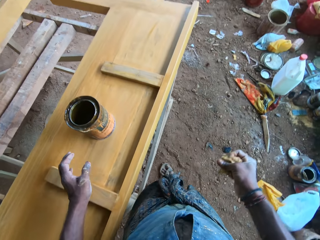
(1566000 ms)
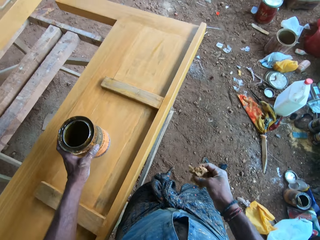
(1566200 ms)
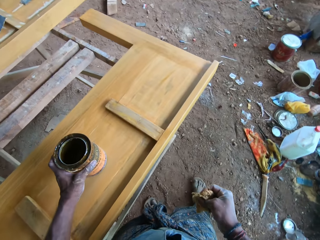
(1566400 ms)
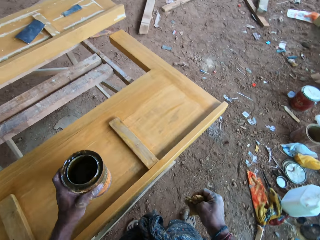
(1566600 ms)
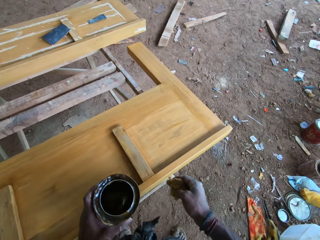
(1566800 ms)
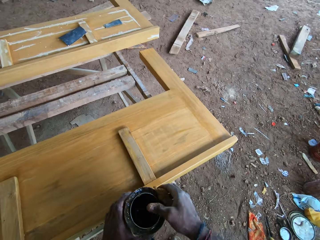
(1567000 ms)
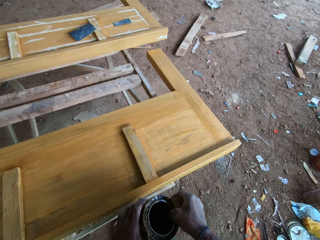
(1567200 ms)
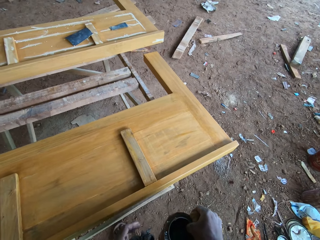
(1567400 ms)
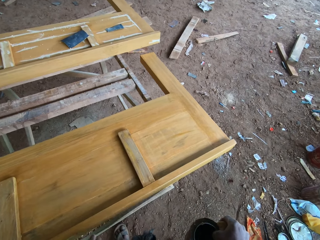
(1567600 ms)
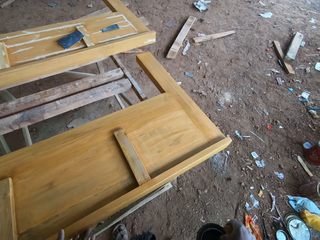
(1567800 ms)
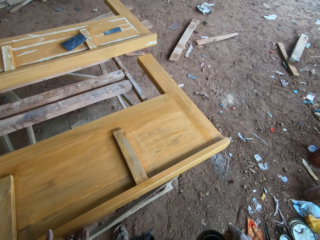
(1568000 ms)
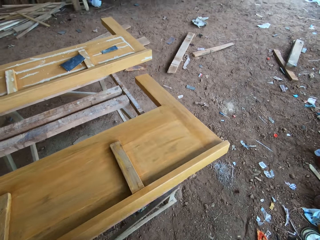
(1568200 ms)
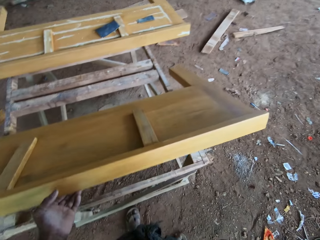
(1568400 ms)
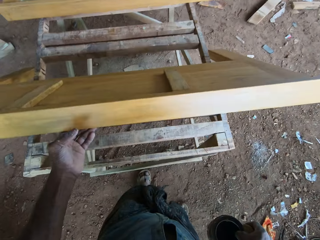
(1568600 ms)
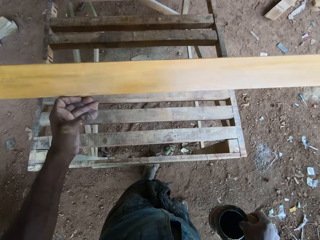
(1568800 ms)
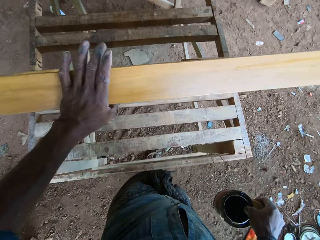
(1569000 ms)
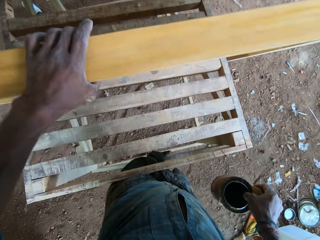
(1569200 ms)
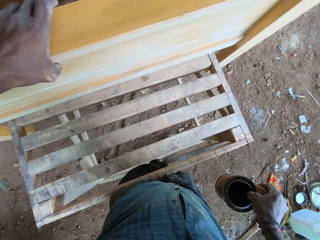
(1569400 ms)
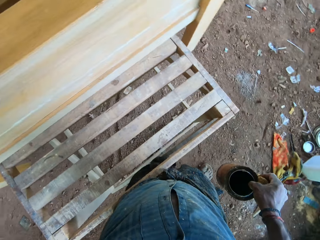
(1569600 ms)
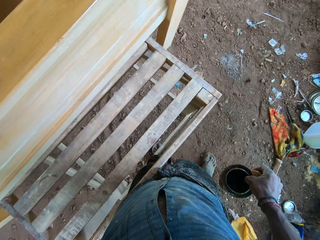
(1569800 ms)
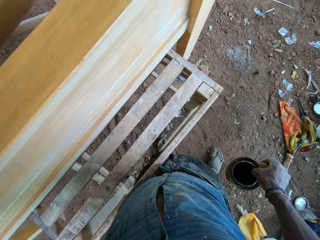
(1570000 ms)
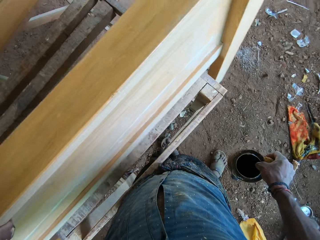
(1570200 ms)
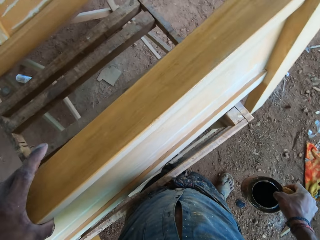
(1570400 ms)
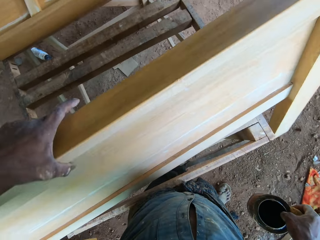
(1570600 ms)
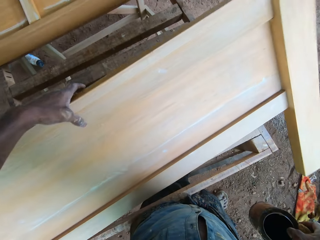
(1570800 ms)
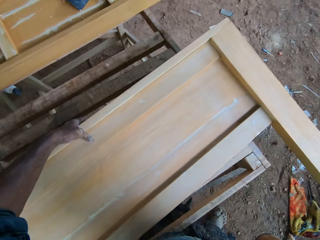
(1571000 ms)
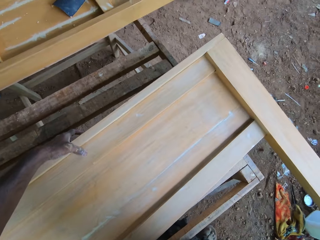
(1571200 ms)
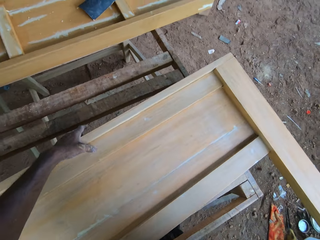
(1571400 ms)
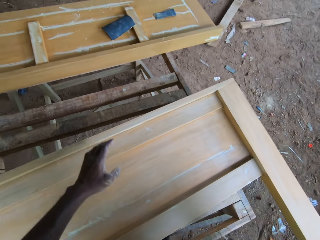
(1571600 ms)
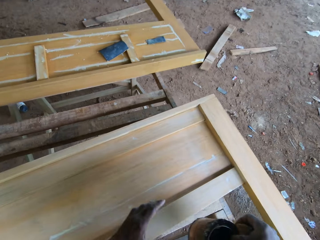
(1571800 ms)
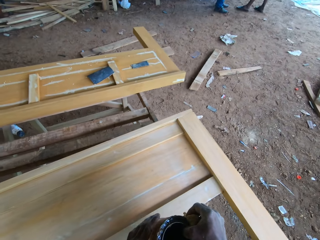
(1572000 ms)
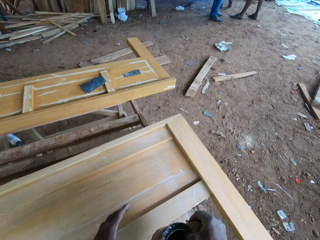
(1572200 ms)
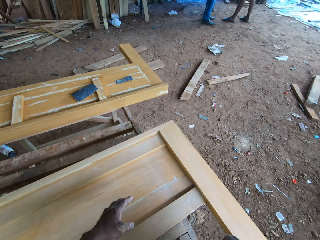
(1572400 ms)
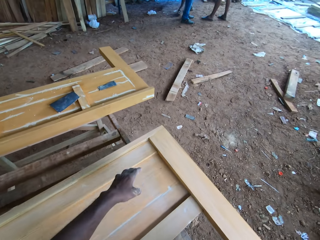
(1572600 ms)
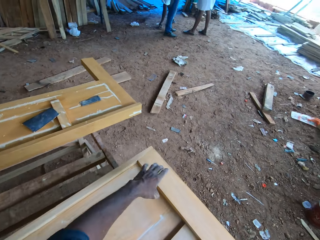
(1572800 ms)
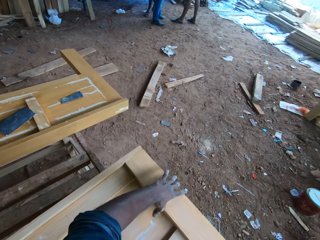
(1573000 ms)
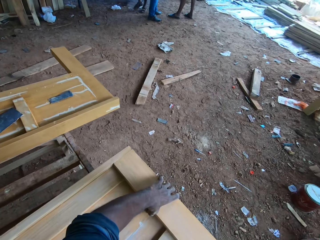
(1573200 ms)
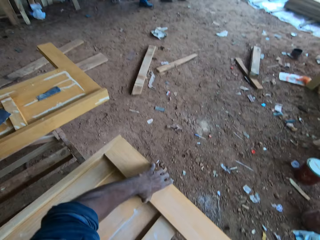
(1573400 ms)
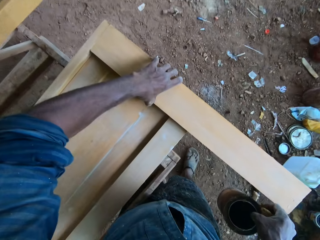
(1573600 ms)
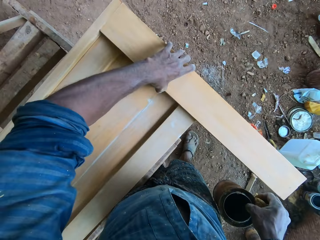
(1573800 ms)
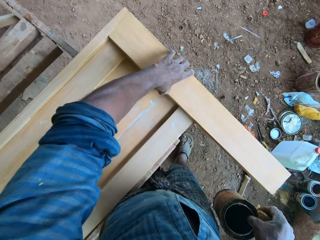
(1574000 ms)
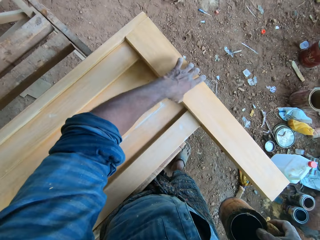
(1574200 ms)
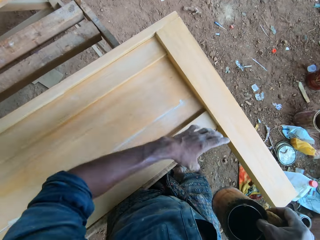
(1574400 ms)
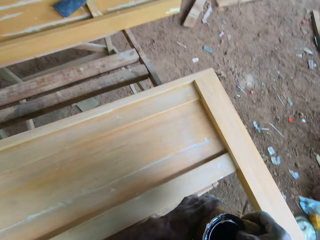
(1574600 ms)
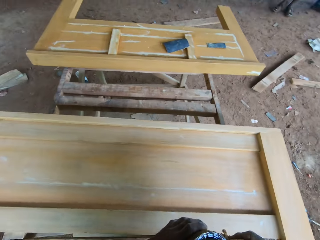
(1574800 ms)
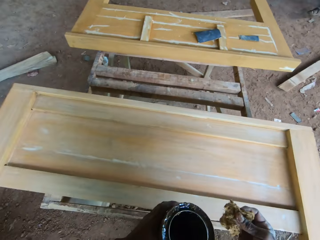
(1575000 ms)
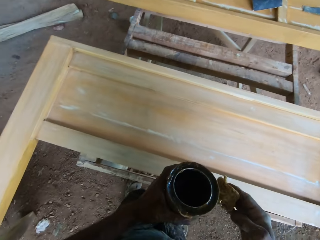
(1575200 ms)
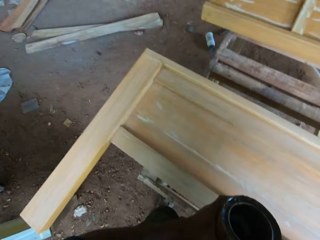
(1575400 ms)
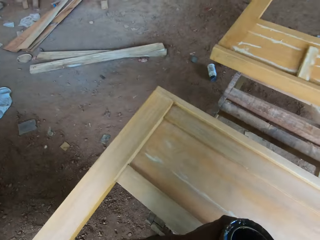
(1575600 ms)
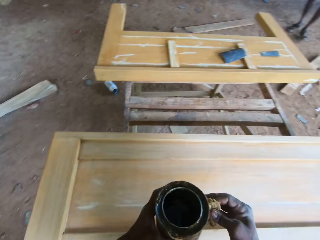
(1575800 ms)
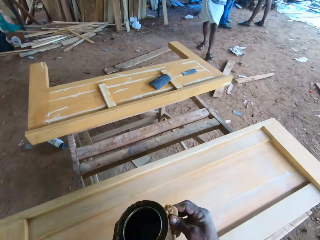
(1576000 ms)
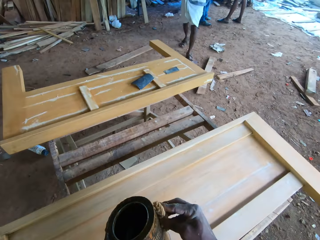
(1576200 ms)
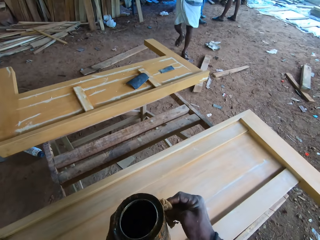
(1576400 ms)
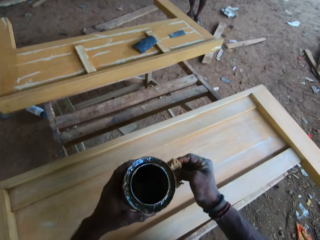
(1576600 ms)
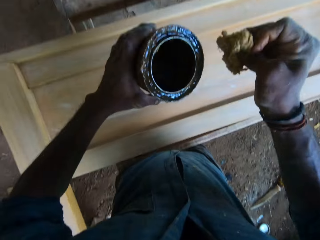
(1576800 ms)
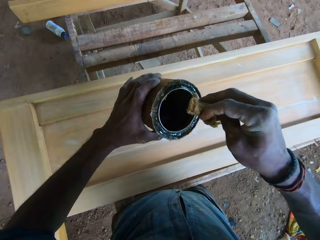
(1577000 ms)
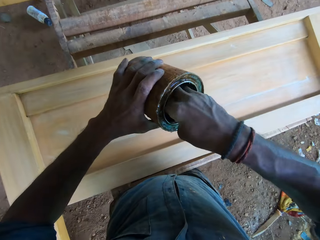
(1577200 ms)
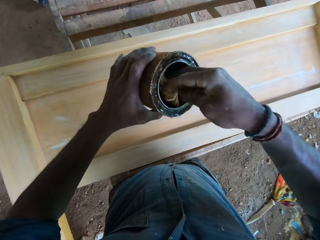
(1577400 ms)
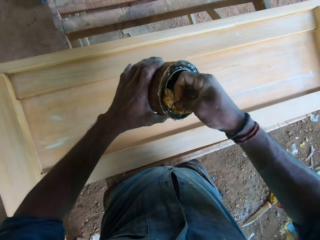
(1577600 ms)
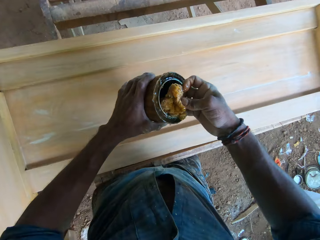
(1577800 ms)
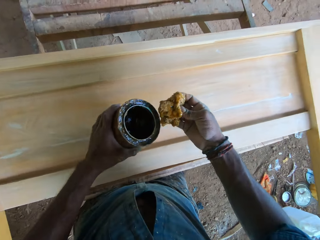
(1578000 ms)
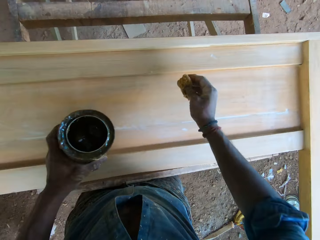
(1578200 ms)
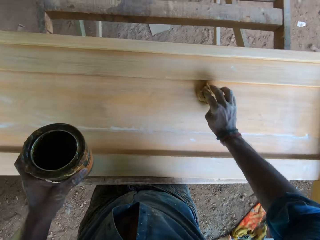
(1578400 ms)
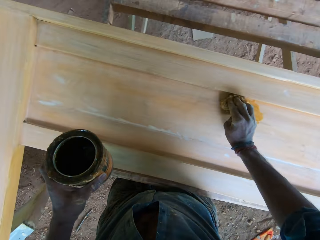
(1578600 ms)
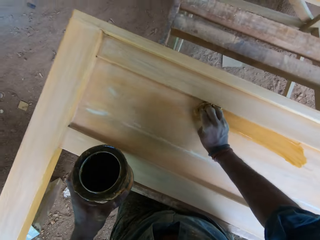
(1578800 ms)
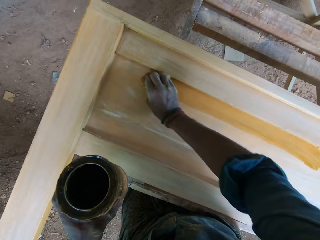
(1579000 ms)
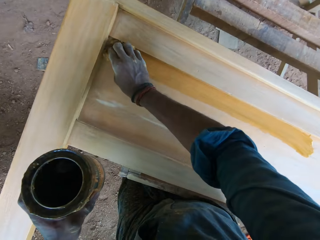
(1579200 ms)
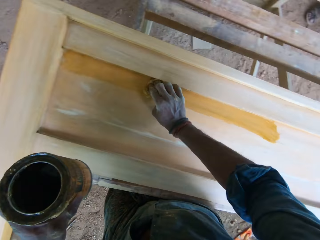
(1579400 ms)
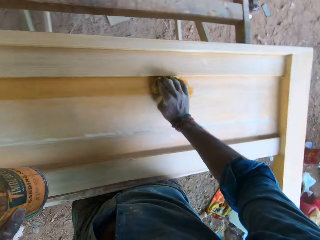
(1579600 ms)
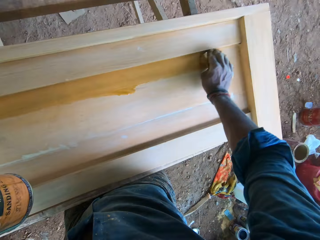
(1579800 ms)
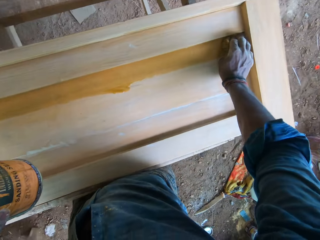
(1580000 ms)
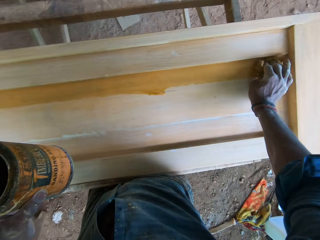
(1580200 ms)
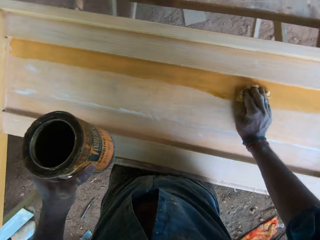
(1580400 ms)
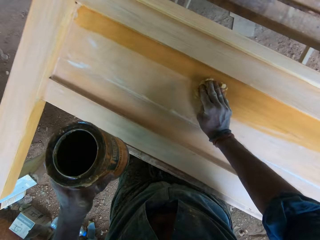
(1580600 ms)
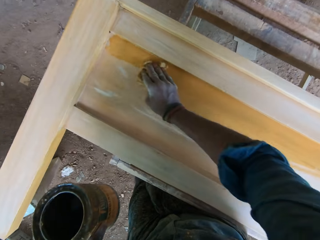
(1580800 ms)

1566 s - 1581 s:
The camera wearer picks up the gloss tin on the wood piece with his left hand. He passes the gloss tin from his left to right hand. He flips the wood piece with his left hand. A man interacts with the camera wearer. The camera wearer moves the wood piece with his left hand. He passes the gloss tin from his right to left hand. He folds the piece of cloth or sponge. He dips the sponge in the gloss tin in his left hand with the sponge in his right hand. He rubs the wood piece with the sponge in his right hand.

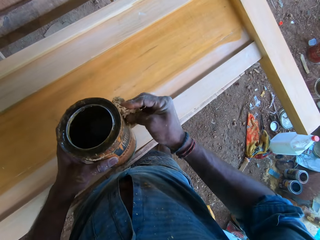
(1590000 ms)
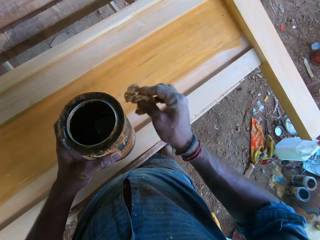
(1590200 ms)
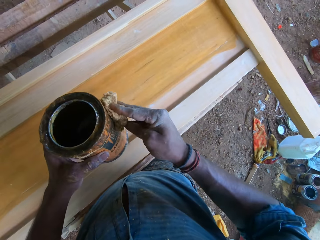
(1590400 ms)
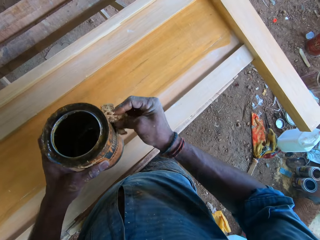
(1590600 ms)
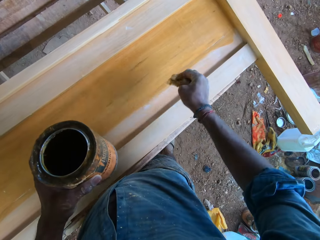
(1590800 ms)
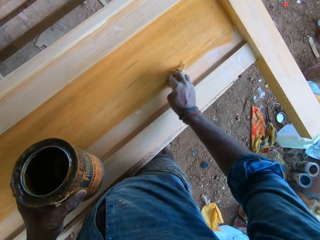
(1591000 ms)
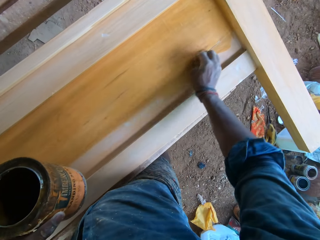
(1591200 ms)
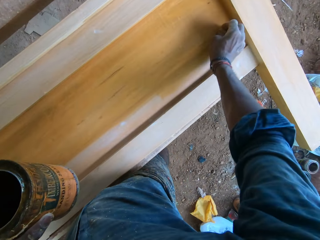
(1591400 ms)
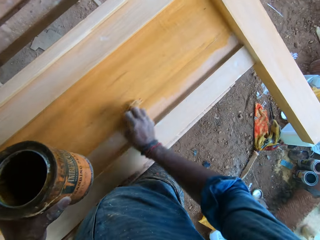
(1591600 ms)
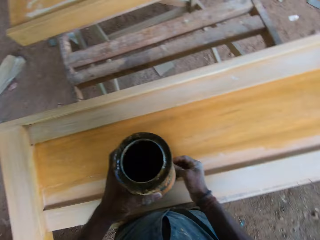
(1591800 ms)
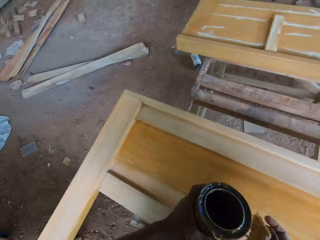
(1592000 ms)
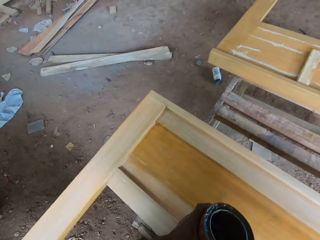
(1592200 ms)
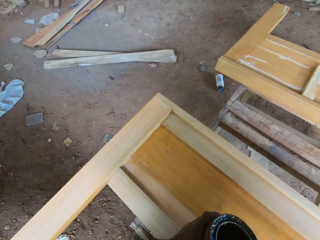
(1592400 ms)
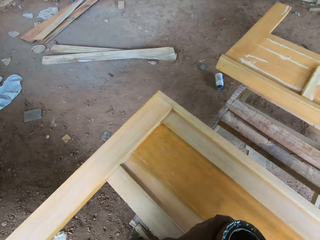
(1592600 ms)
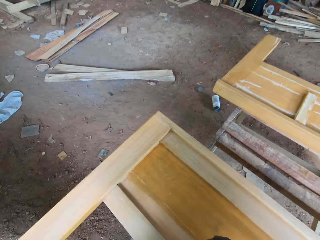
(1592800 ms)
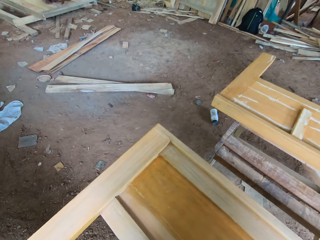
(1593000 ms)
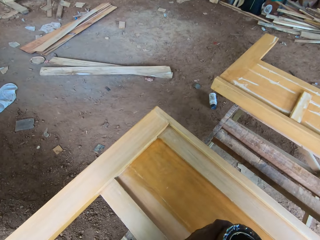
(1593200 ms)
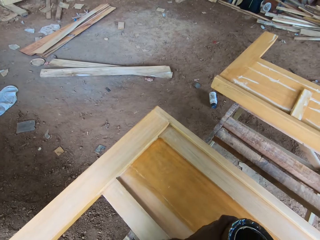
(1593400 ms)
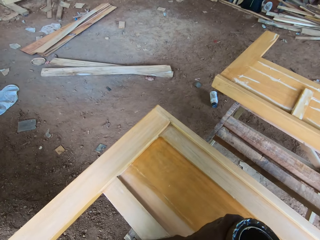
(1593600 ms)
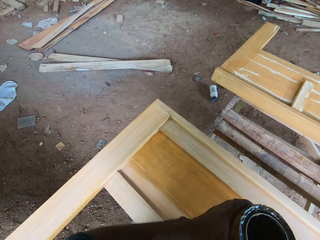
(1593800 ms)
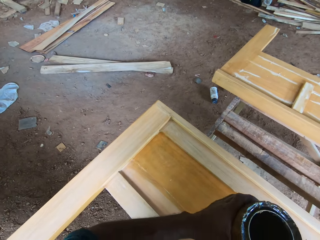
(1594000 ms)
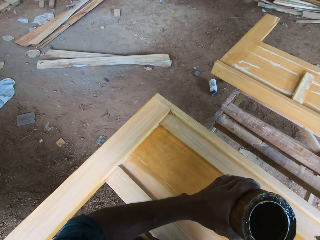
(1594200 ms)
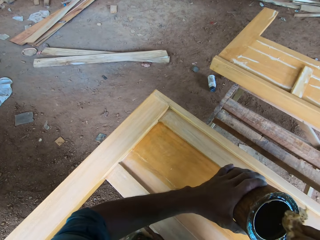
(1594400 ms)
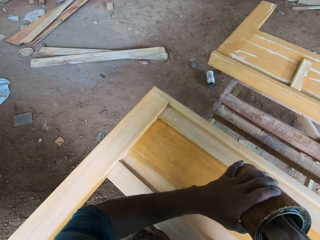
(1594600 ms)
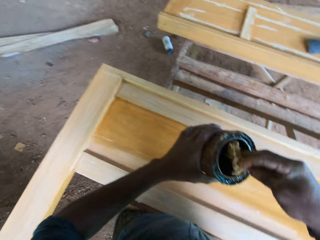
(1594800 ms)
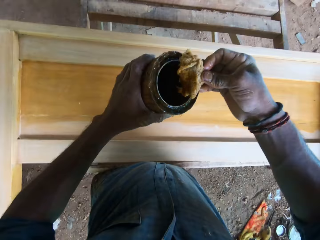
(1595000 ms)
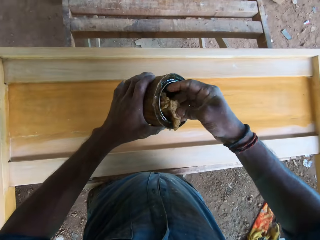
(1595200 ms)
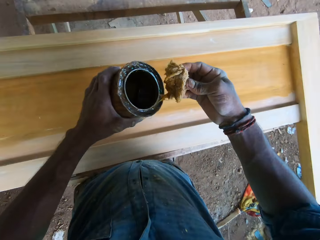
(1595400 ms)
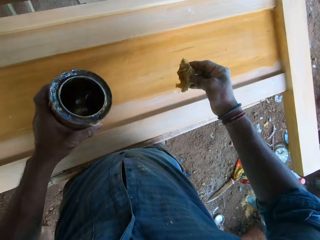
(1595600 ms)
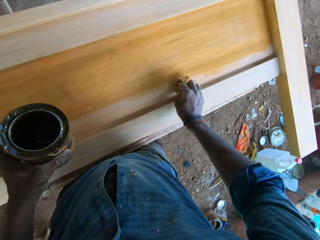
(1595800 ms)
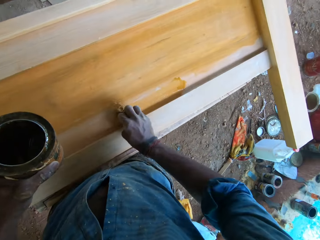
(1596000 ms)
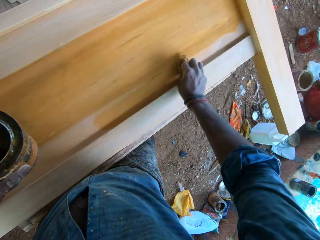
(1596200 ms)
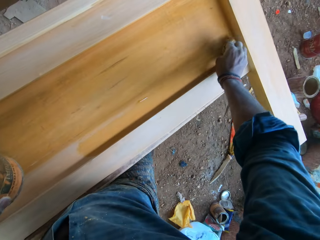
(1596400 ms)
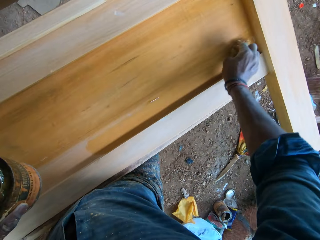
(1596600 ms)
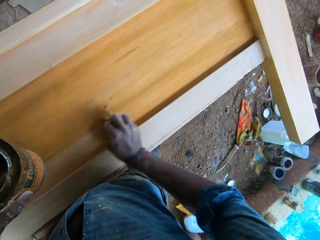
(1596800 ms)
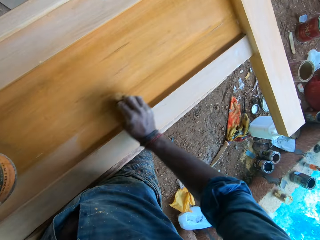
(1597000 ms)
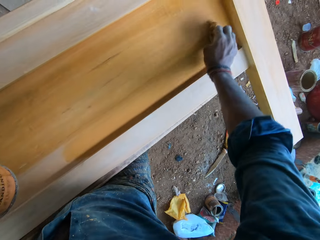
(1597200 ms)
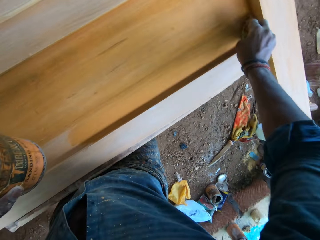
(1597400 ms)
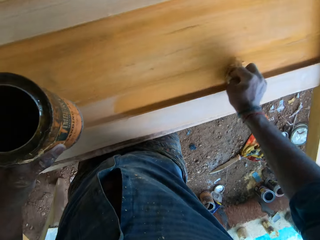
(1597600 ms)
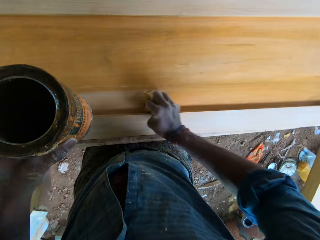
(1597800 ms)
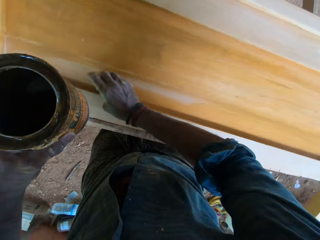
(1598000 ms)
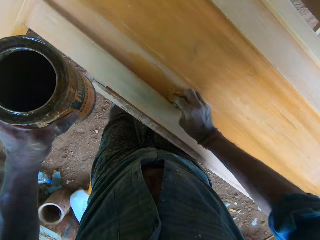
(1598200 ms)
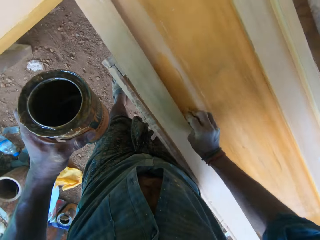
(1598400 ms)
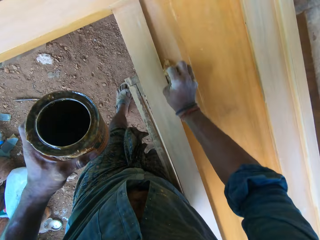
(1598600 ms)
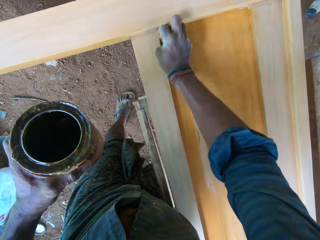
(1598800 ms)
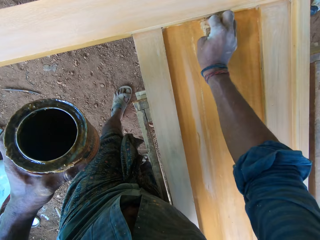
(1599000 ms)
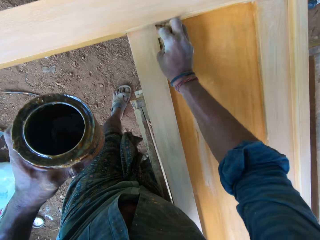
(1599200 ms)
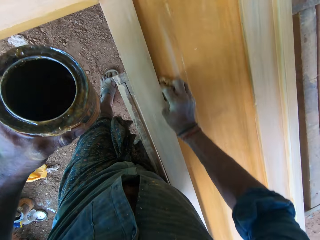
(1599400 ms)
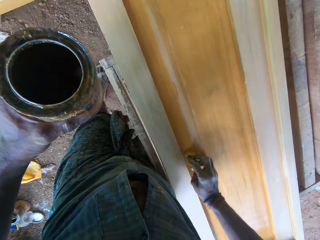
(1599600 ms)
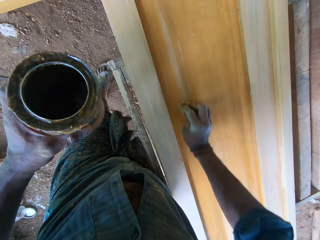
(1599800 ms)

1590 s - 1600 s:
The camera wearer touches the side of the gloss tin in his left hand with the sponge or piece of cloth in his right hand. He folds the piece of cloth. He rubs the wood piece with the sponge in his right hand. He touches the side of the gloss tin in his left hand with the sponge in his right hand. He dips the sponge in the gloss tin in his left hand with the sponge in his right hand. He rubs the wood piece with the sponge in his right hand.
